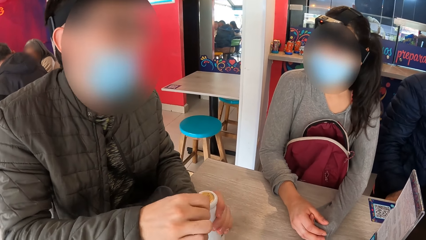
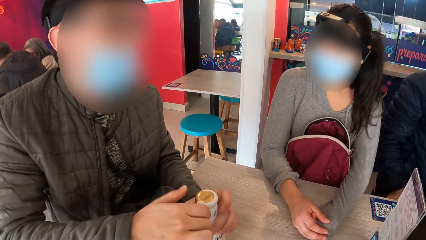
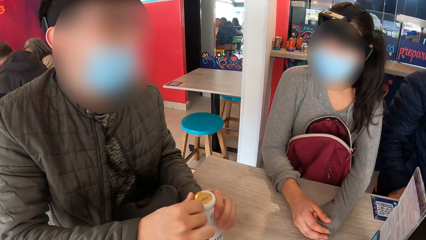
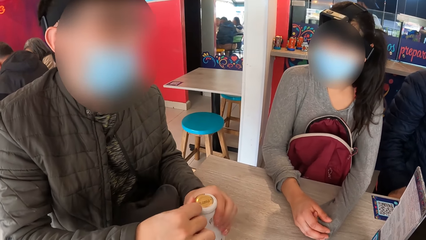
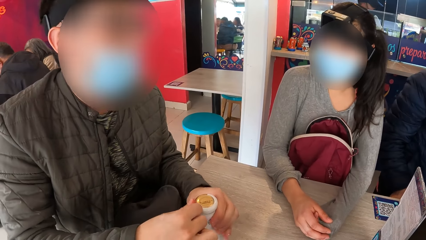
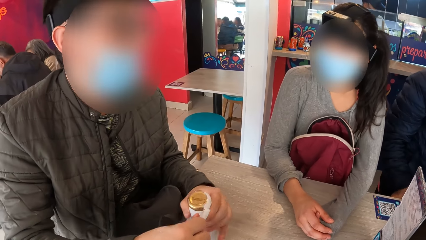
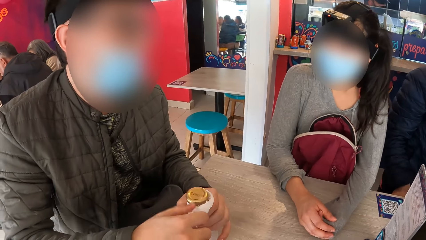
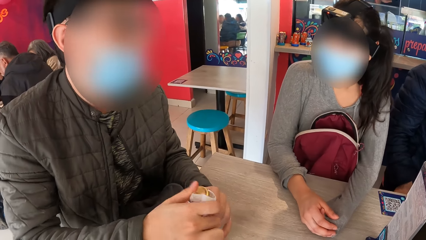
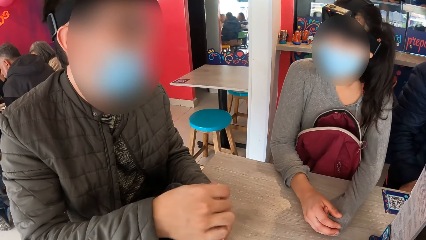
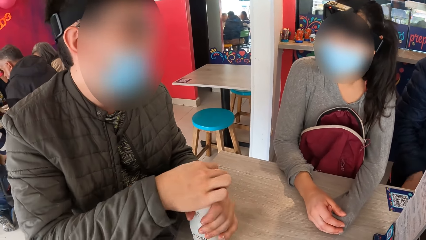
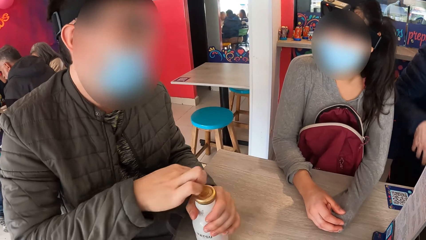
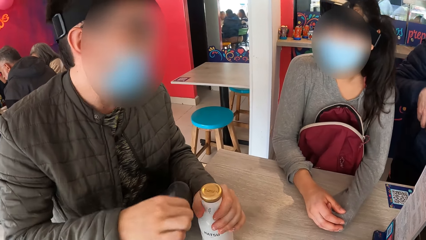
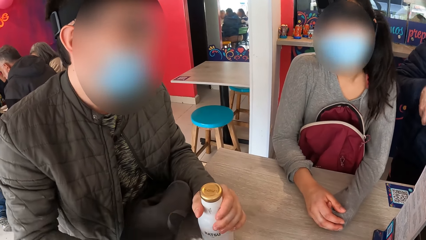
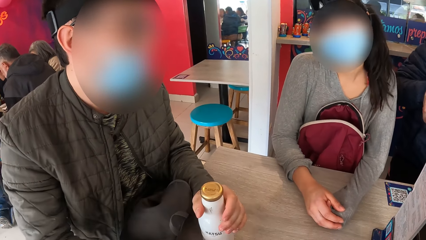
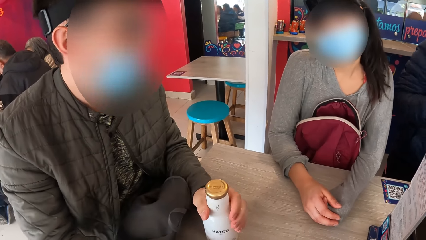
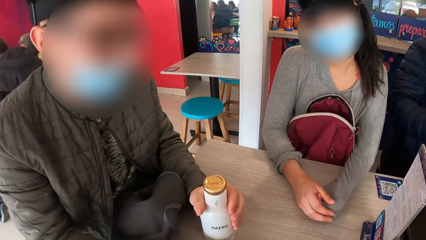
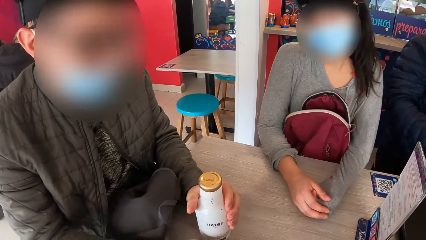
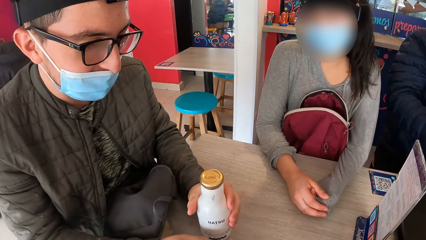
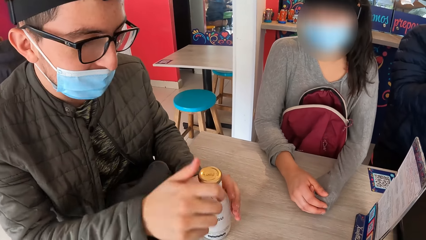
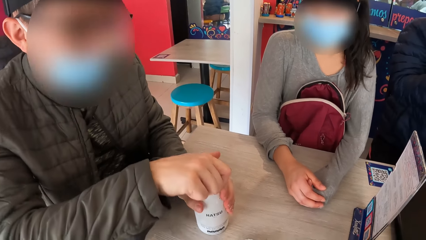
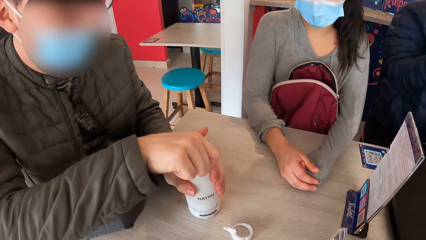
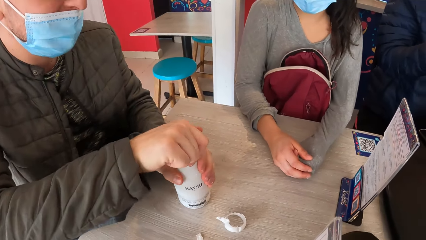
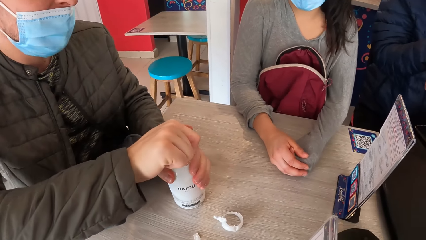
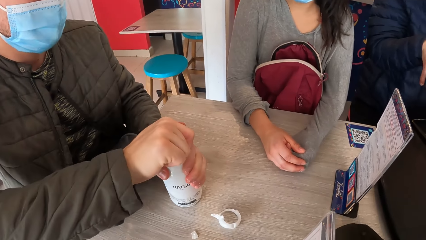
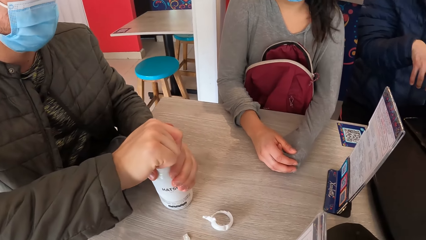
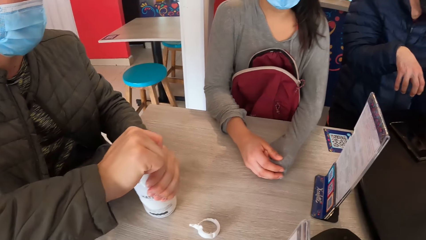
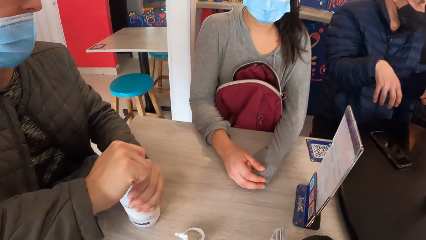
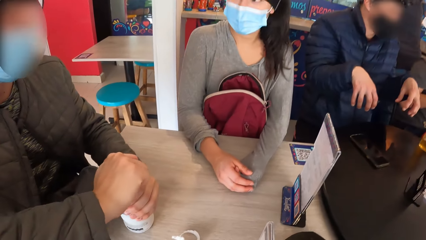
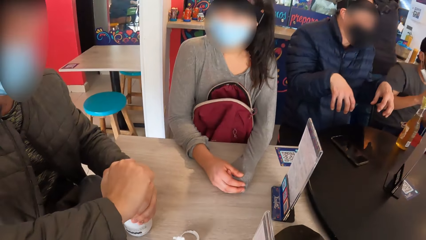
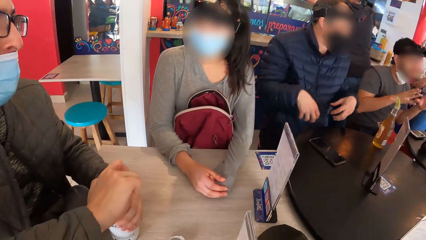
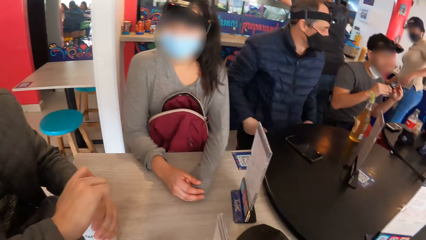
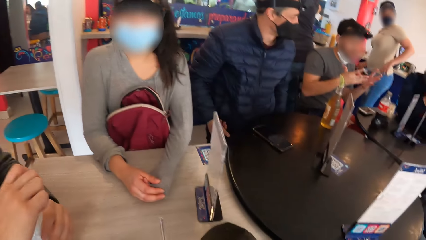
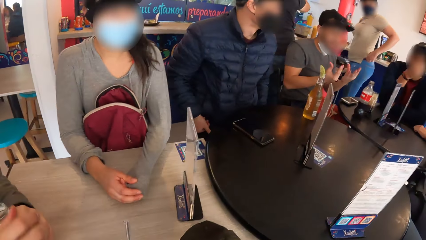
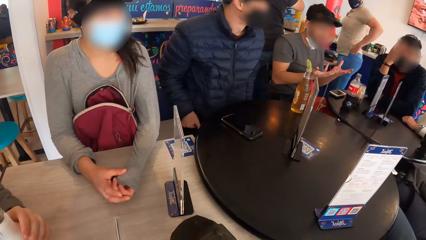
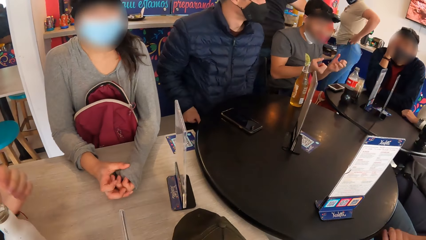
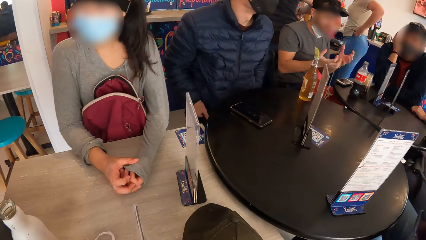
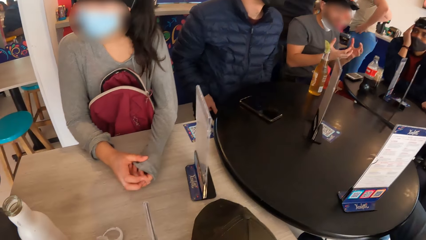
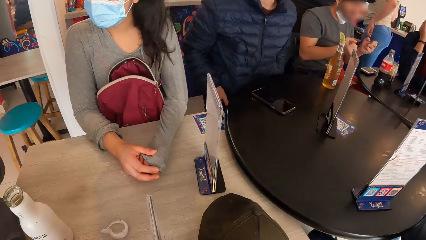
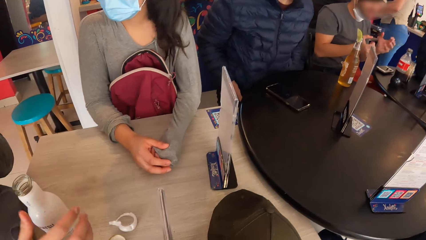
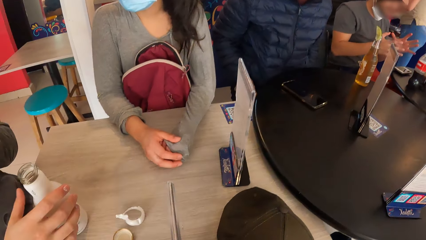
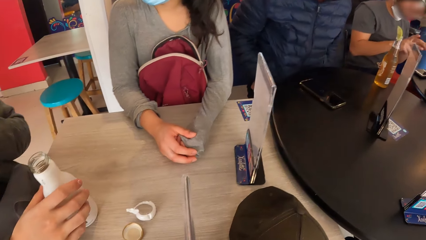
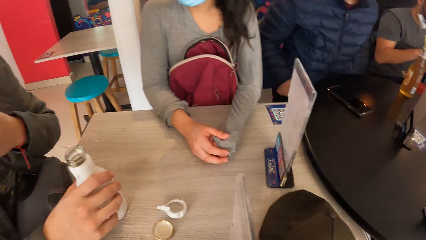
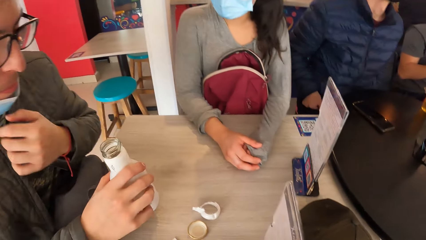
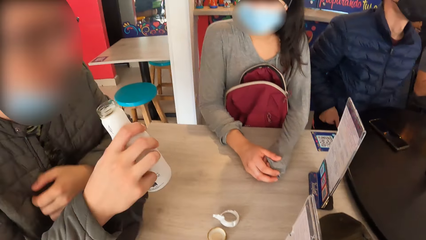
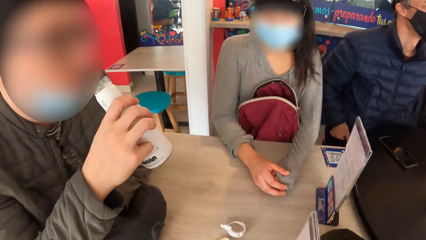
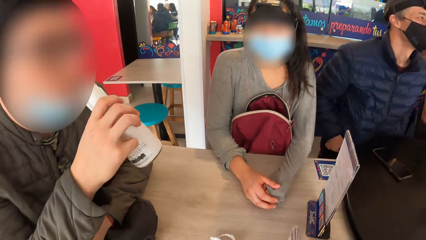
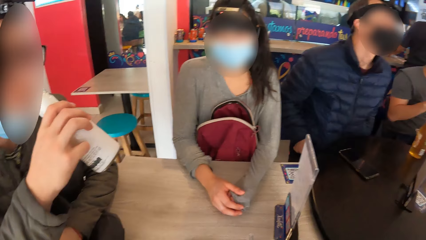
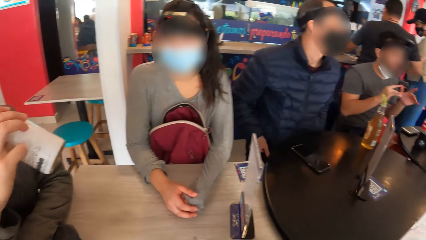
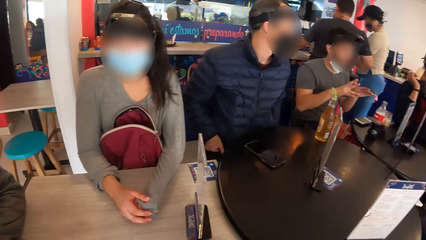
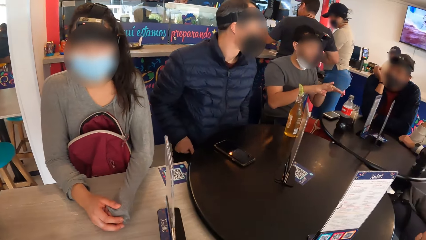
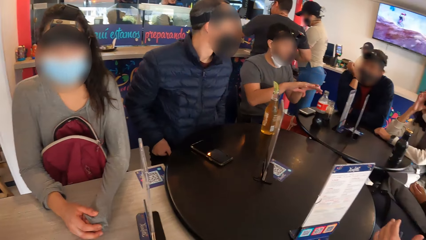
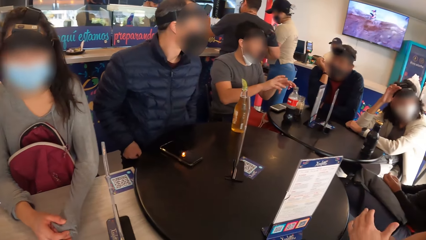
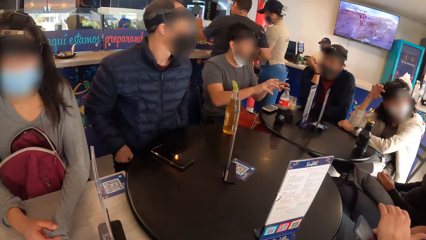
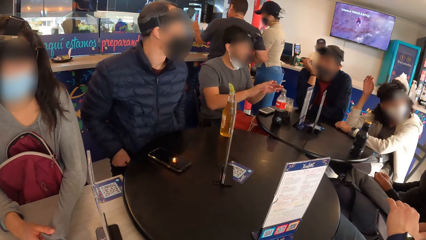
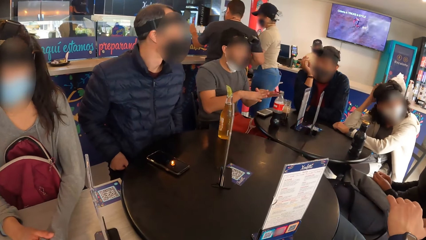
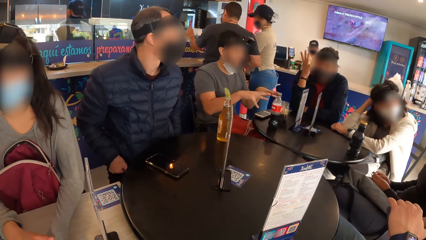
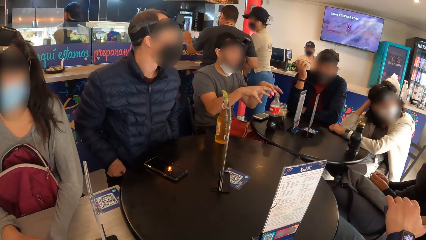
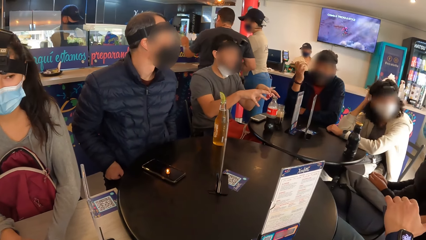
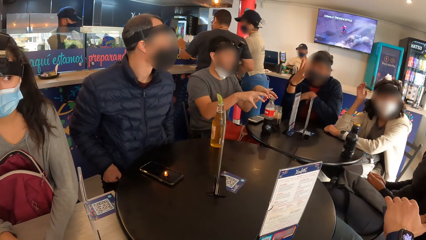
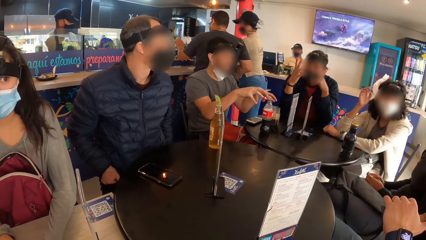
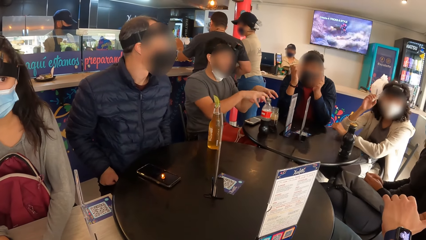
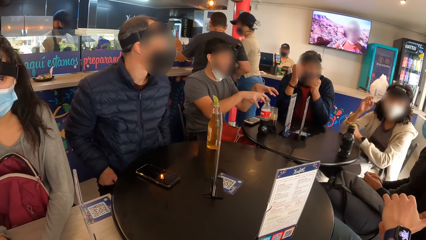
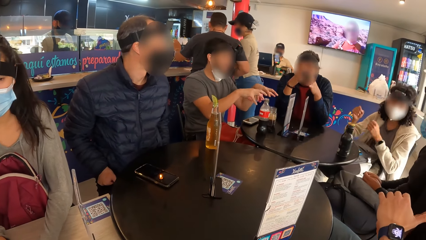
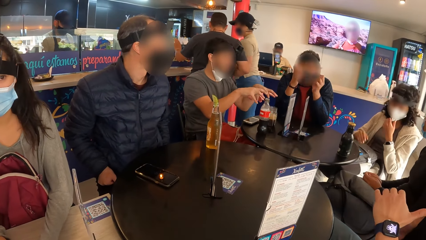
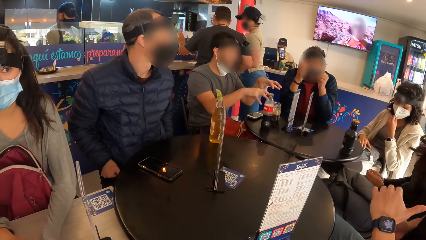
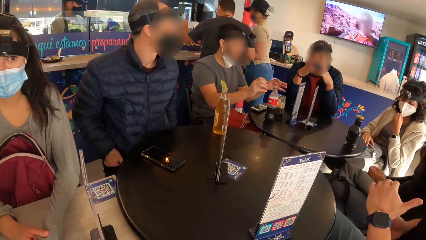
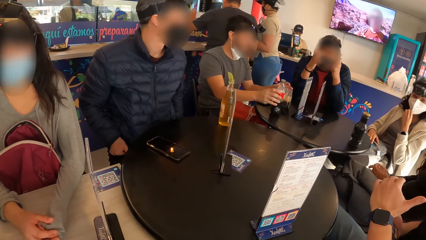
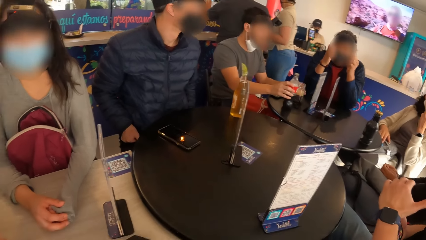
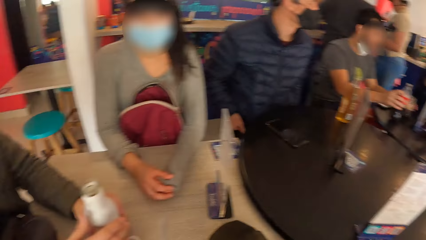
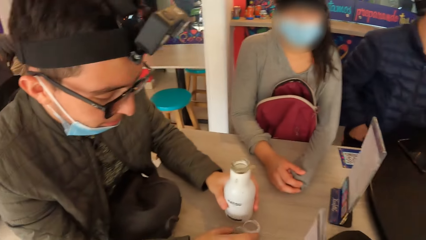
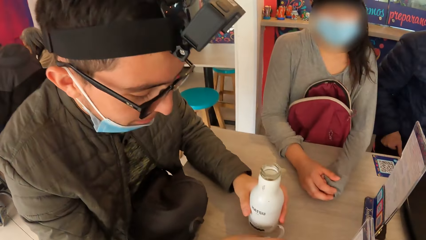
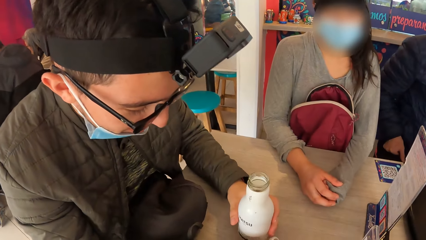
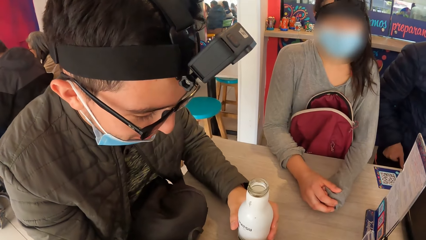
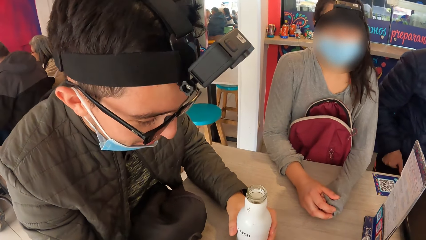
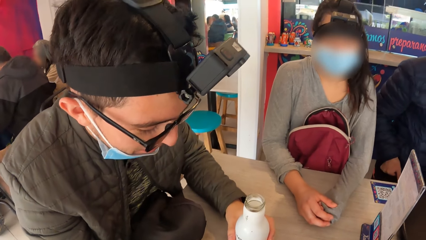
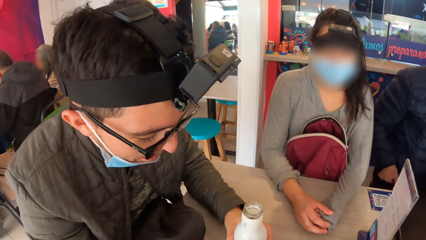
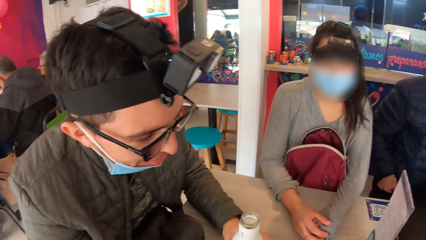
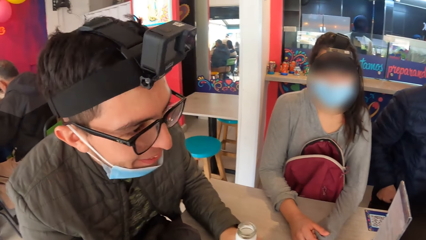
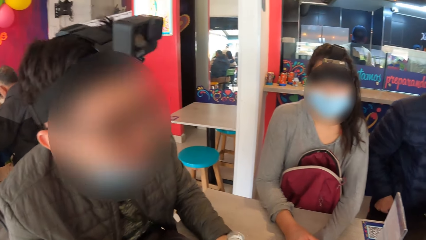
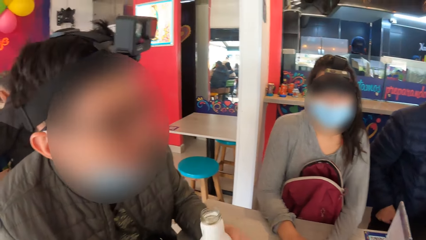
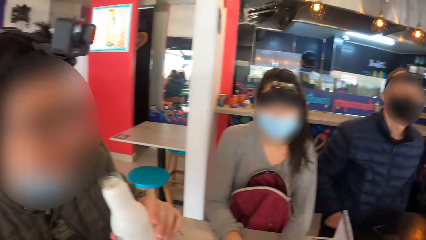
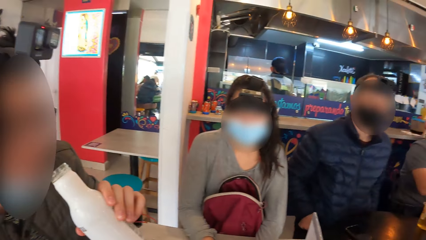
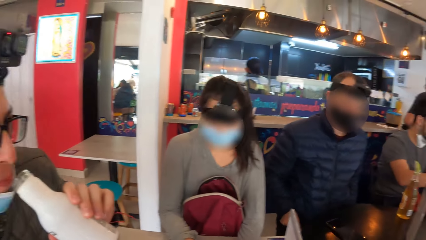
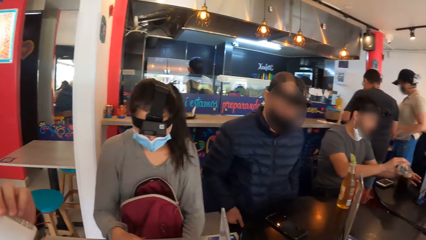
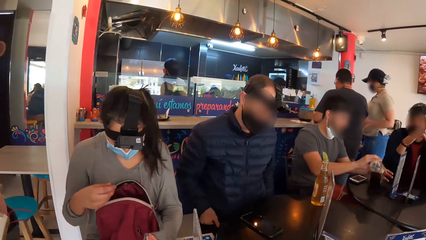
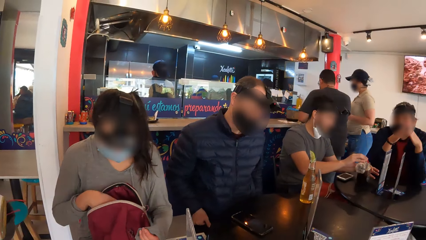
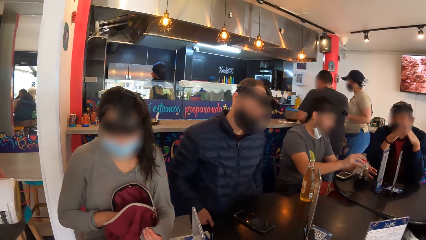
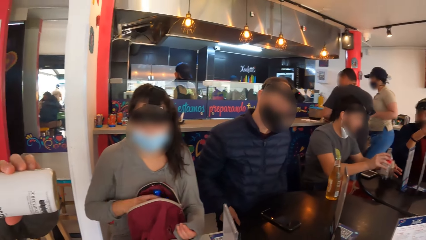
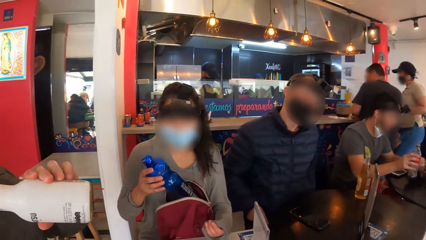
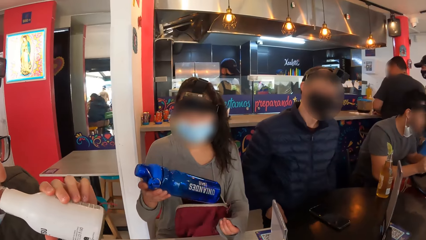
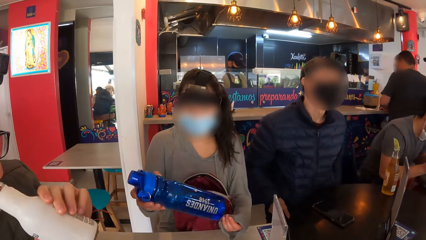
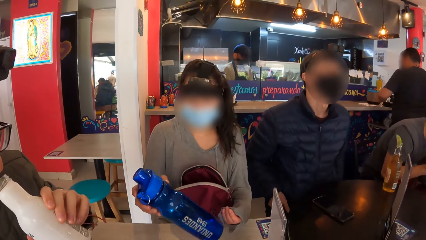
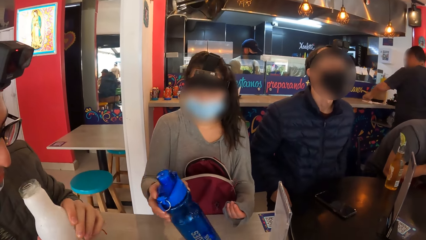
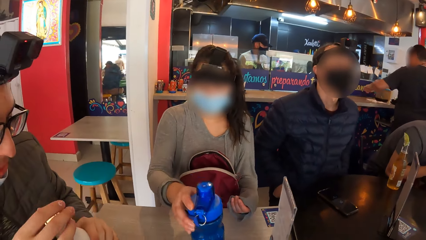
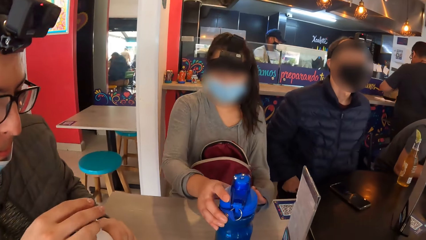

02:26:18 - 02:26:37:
A man opens the white bottle with his right hand. Another man interacts with a third man. The second man gesticulates with both hands. The third man gesticulates with both hands. A fourth man touches his head with his right hand. The first man picks up the white bottle from the table with his right hand. He drinks from the white bottle in his right hand. A fifth man holds his left hand over a phone. He presses the phone with his right hand. The fourth man gesticulates with his right hand. He gesticulates with both hands. The third man holds the soda bottle on the table with his right hand. A woman adjusts the face mask on her face with her left hand. The first man drinks from the white bottle in his right hand. The third man pours soda from the soda bottle into the glass cup on the table with his right hand. Another woman brings out the water bottle from the bag with her right hand.
